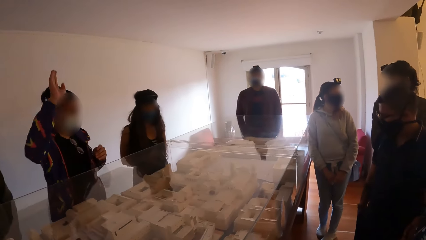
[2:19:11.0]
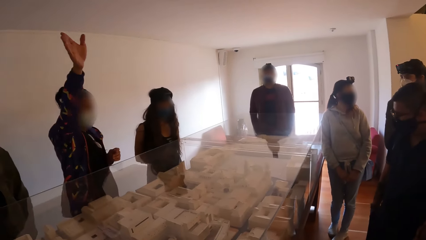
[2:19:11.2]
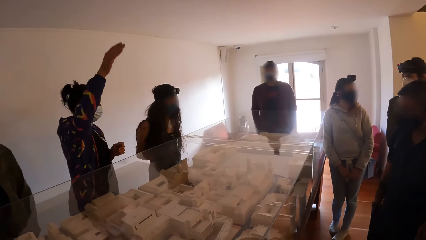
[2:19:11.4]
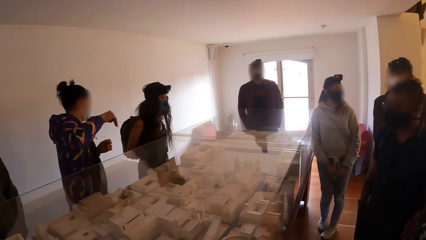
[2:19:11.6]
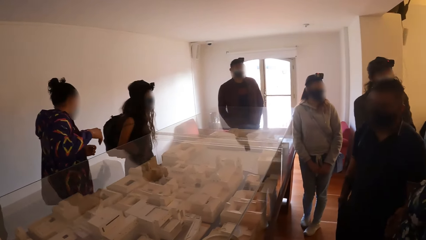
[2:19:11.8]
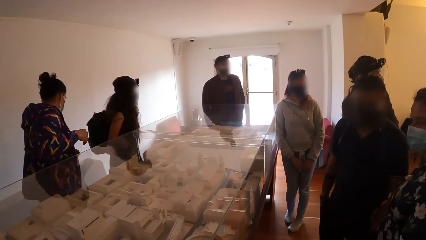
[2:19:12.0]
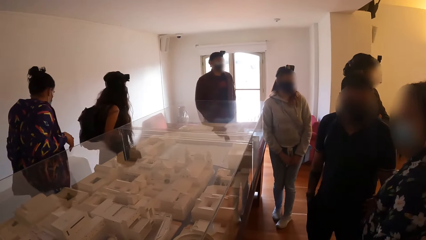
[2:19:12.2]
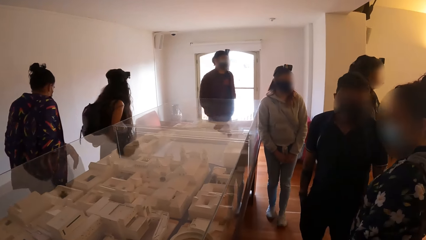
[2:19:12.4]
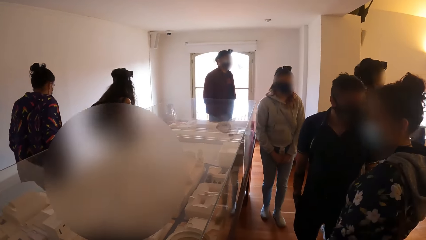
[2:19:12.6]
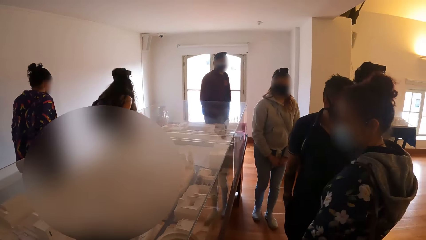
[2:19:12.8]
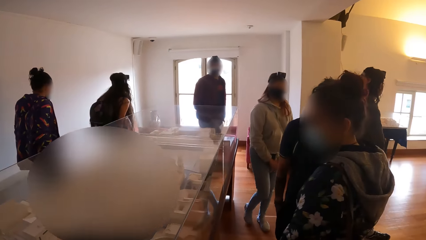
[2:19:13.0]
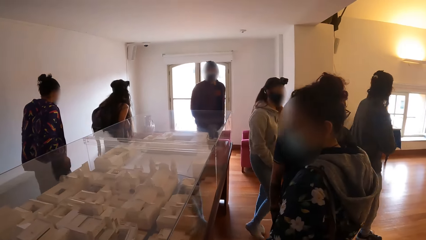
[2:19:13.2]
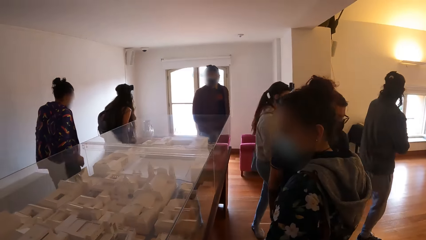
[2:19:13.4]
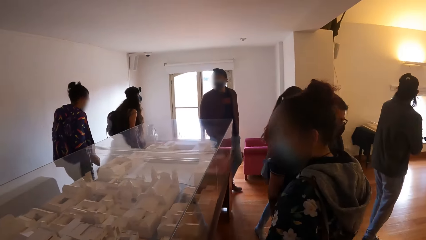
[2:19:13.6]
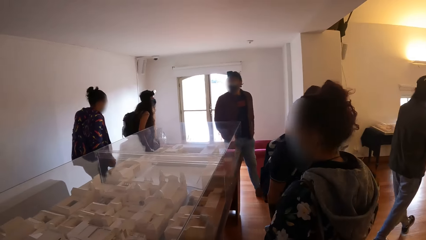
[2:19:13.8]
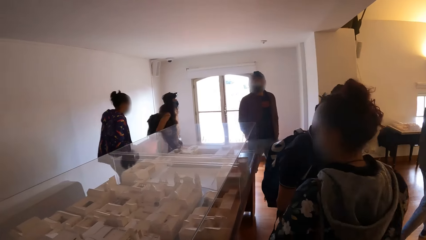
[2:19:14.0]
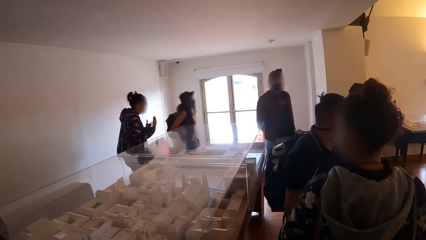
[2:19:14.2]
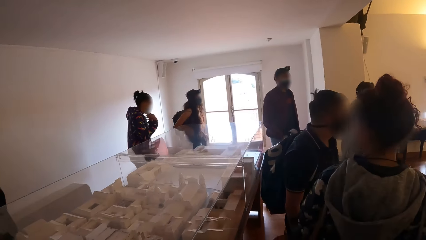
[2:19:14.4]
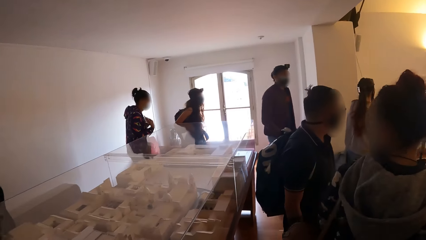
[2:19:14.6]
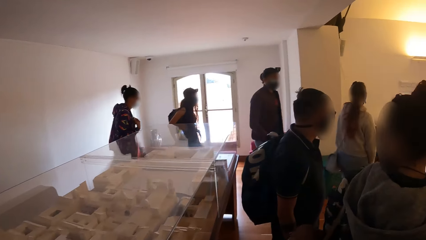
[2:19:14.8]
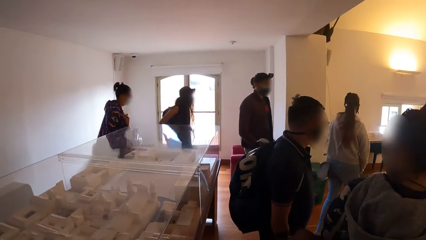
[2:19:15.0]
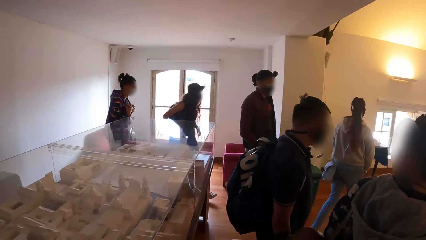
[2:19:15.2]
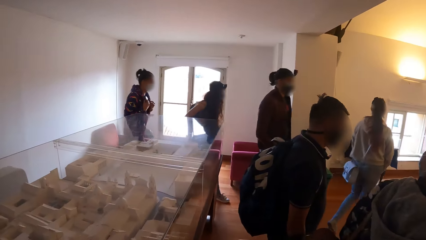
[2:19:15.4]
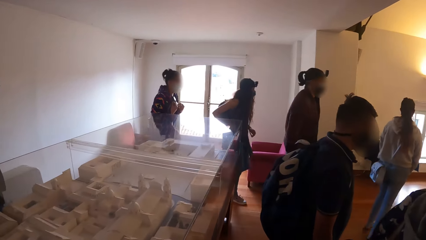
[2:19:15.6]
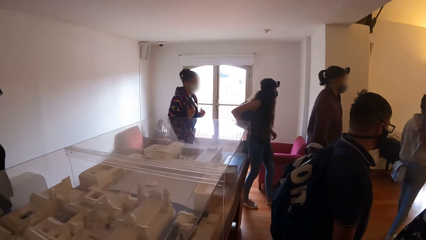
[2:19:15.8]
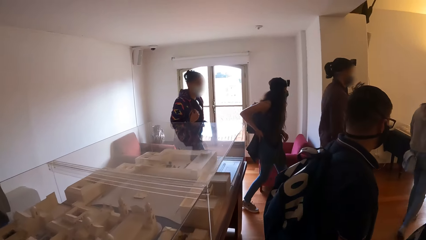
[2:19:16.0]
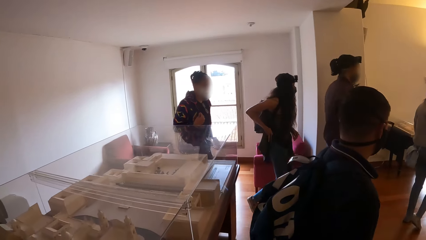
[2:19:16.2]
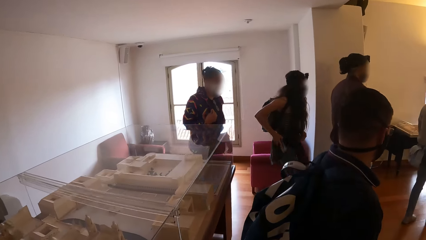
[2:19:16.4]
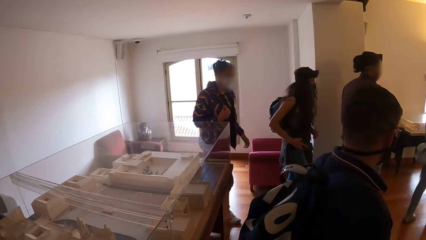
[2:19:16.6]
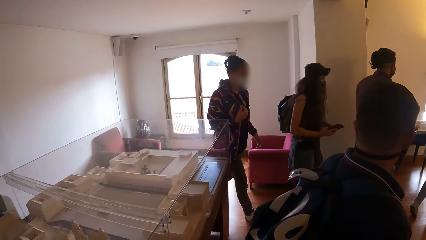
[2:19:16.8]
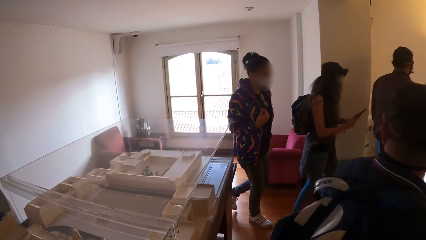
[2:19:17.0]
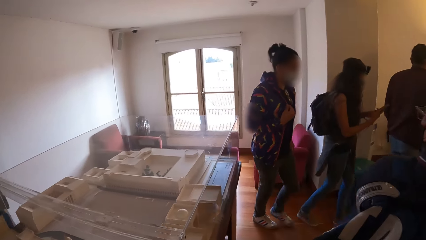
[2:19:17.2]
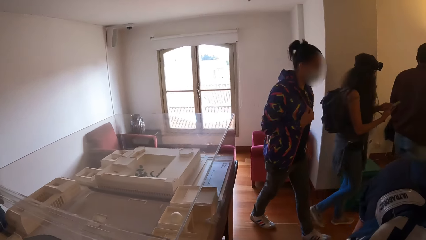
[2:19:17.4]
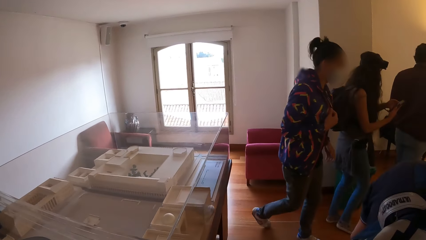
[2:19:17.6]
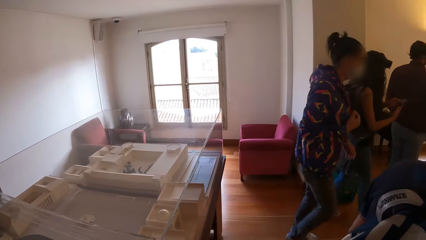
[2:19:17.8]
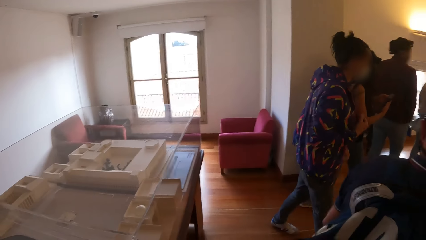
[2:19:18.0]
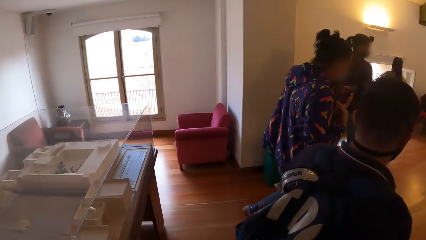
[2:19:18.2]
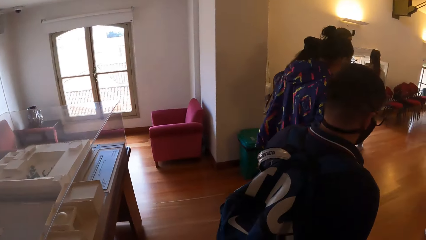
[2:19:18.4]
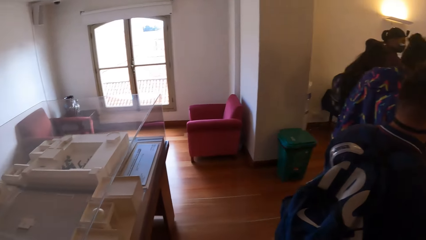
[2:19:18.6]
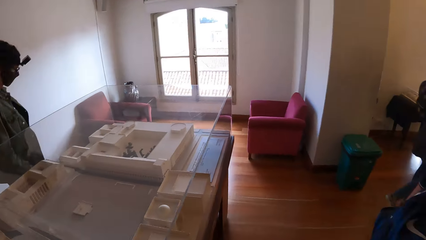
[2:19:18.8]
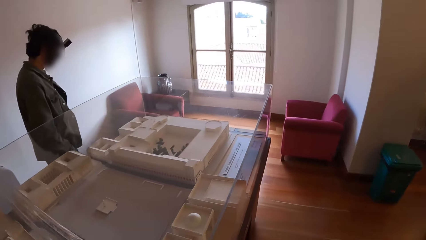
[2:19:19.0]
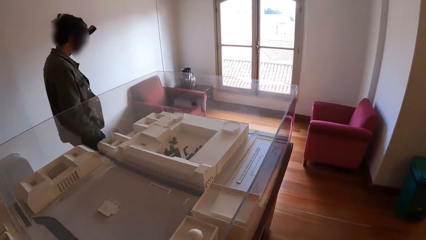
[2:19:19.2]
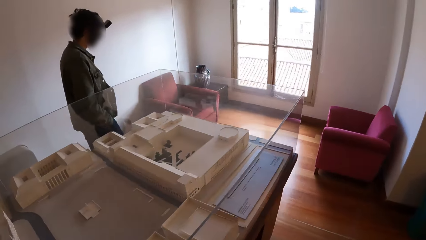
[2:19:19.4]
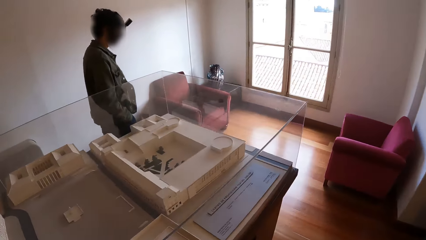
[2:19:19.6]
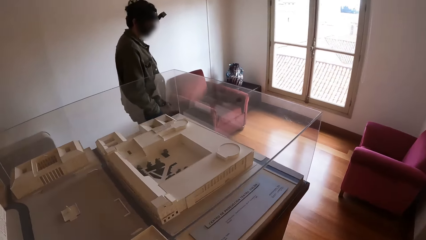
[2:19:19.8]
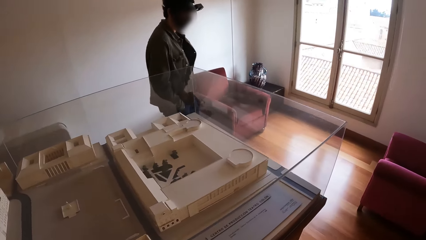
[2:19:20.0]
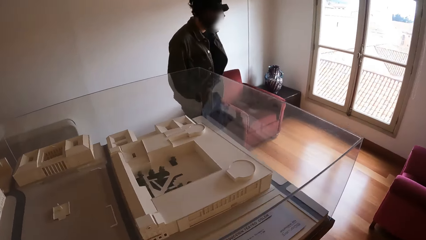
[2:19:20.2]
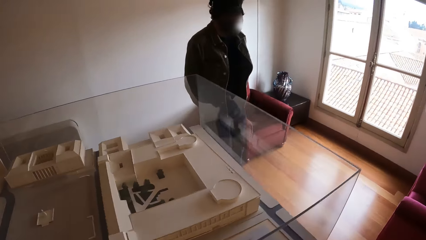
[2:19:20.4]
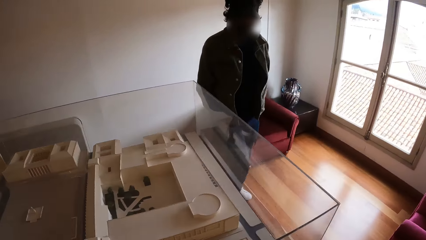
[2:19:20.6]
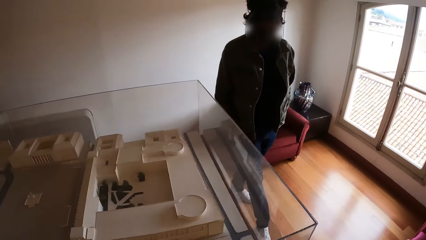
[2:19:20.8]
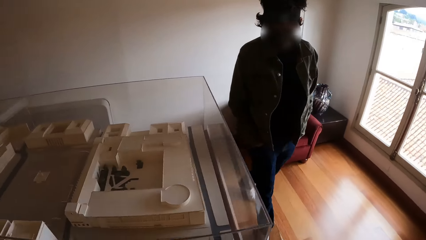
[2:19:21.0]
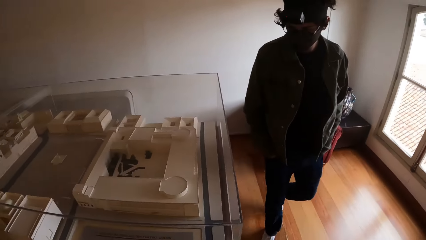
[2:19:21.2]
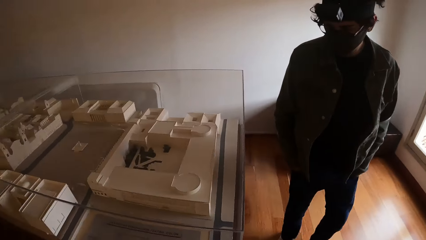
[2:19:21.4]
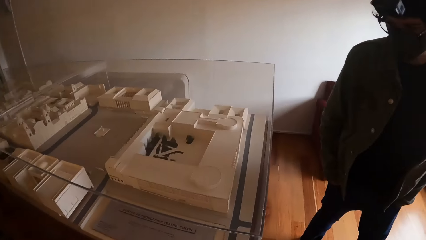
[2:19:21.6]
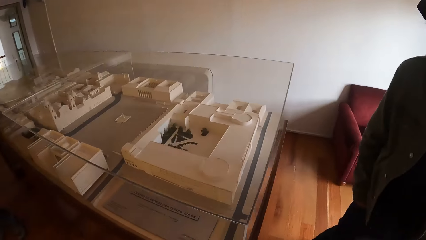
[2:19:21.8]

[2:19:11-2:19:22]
The camera wearer and a group of people walked towards a staircase. The camera wearer walks around.

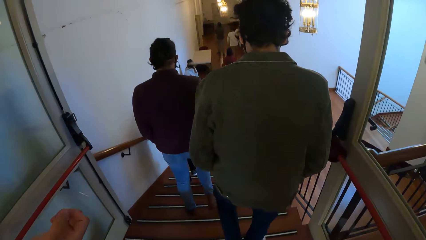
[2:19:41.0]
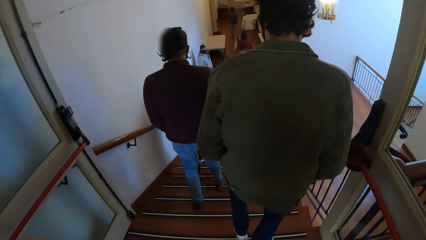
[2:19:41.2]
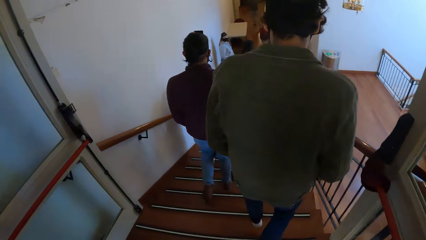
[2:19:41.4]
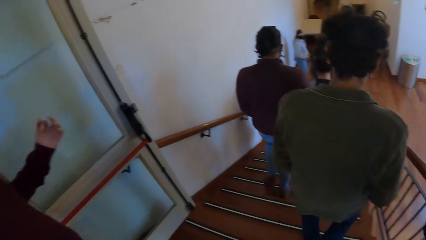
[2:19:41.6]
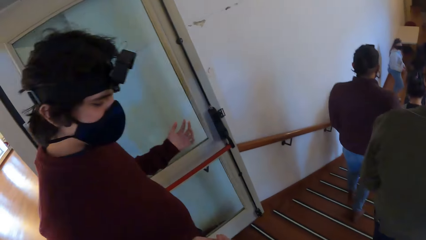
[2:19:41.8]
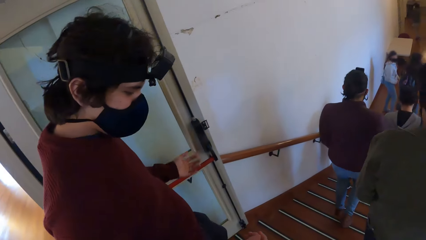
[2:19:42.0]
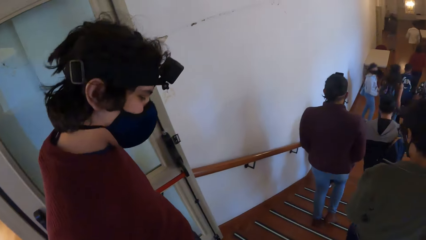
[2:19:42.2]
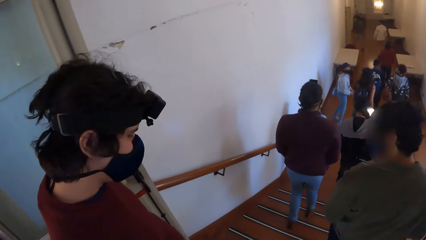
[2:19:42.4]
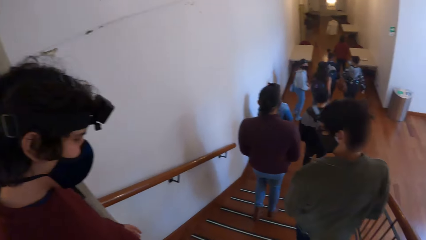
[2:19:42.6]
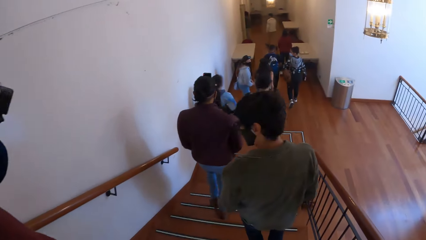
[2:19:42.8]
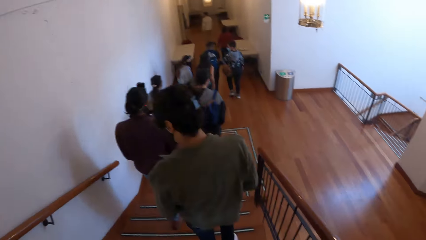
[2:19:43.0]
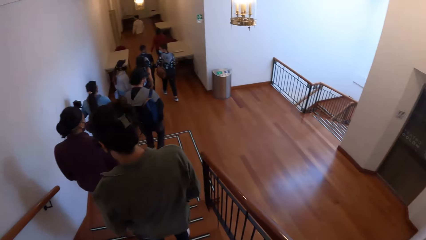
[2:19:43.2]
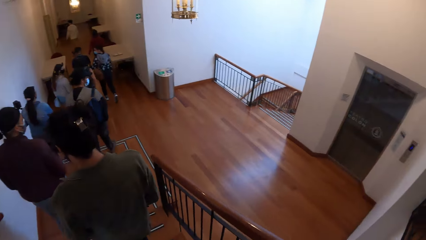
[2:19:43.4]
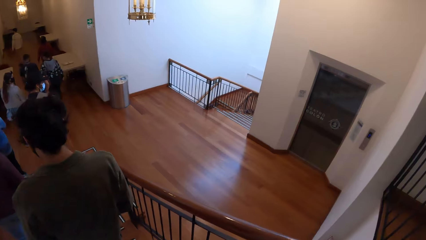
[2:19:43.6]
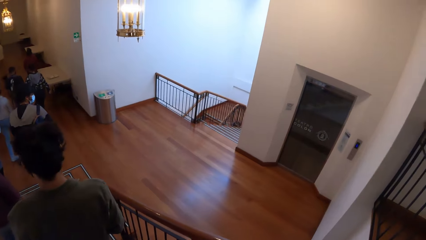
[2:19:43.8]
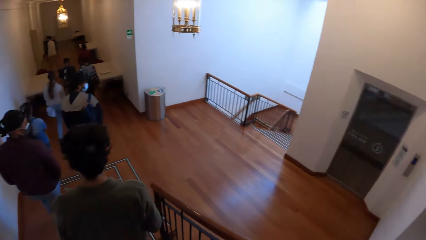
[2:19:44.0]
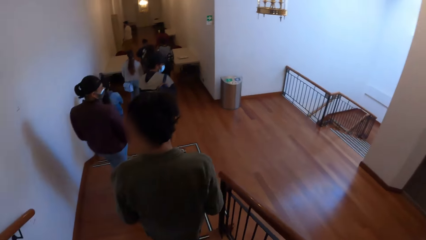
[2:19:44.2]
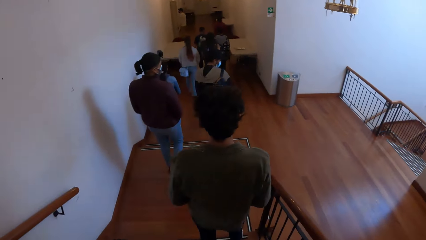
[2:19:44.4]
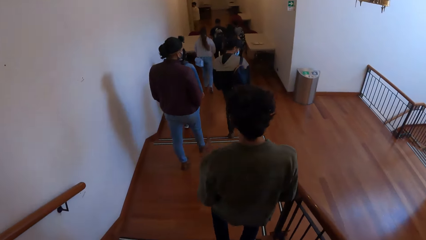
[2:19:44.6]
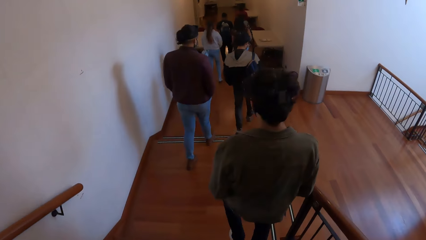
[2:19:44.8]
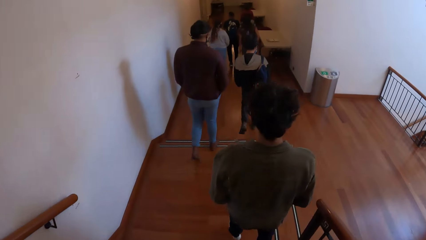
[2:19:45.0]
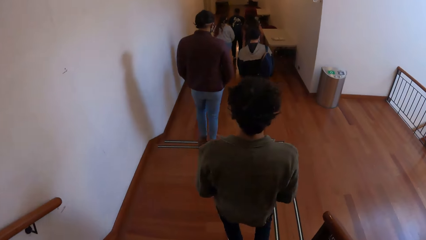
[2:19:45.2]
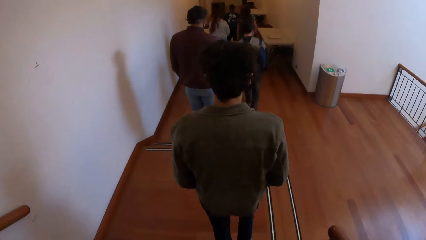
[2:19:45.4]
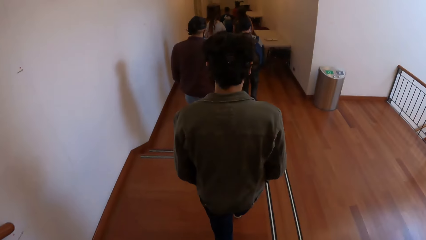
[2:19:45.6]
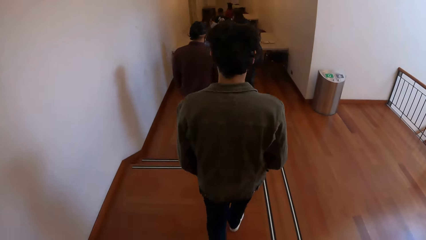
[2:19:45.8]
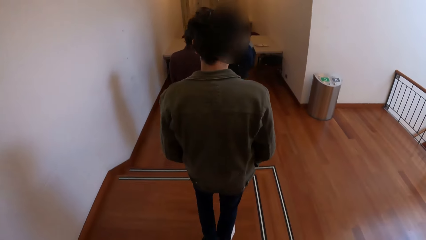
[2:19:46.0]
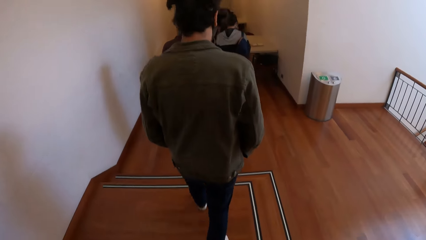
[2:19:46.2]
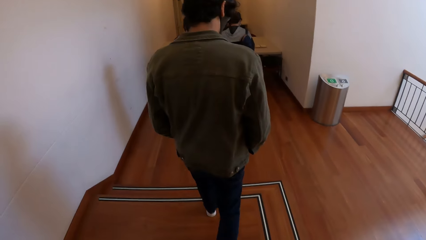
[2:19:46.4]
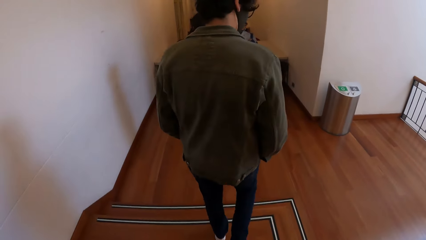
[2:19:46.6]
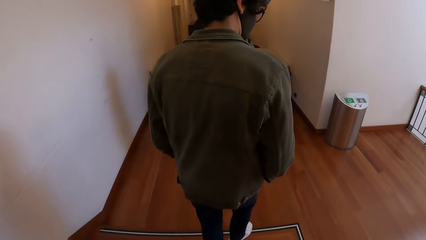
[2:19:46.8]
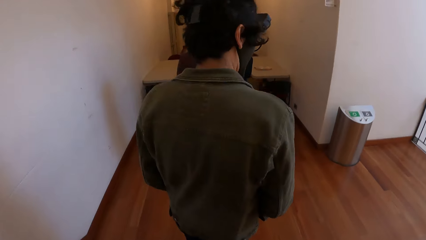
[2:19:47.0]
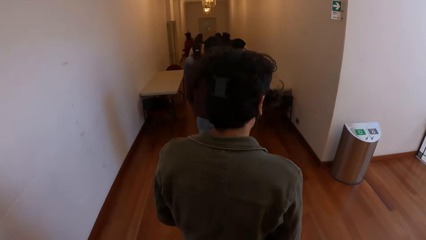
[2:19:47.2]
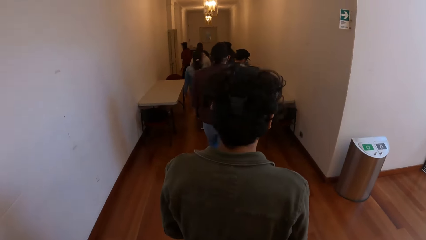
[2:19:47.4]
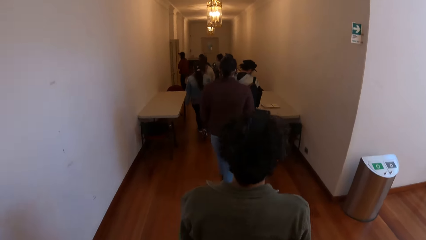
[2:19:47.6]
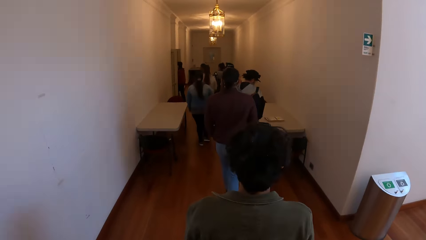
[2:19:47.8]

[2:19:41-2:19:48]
The camera wearer walks down the stairs.
